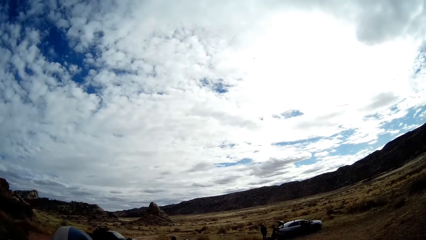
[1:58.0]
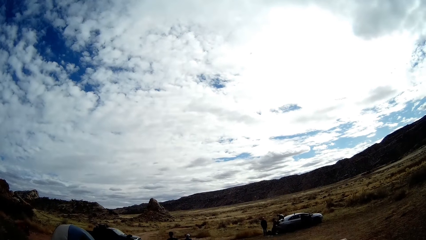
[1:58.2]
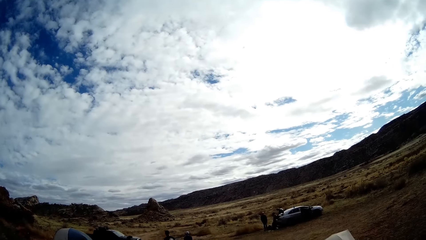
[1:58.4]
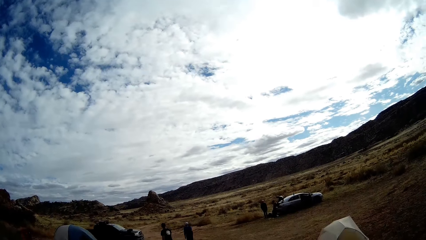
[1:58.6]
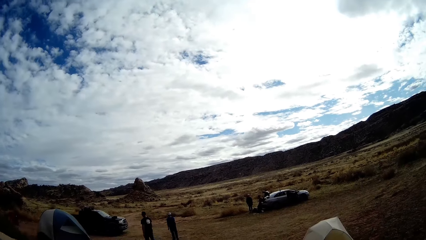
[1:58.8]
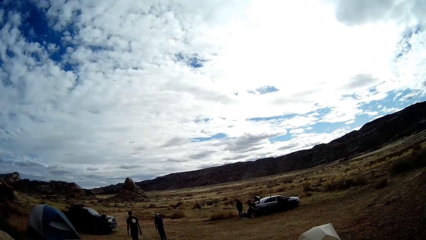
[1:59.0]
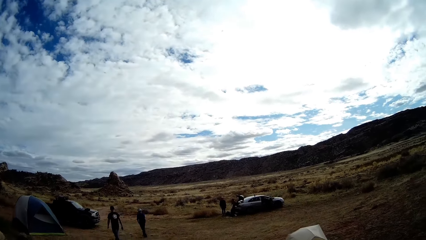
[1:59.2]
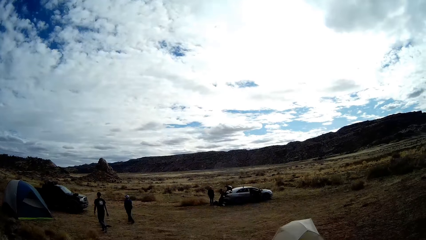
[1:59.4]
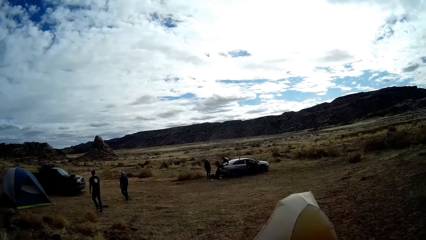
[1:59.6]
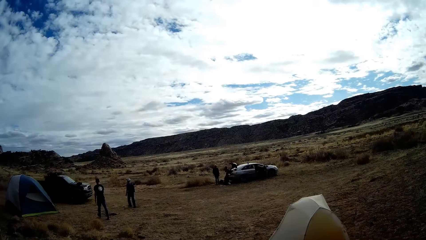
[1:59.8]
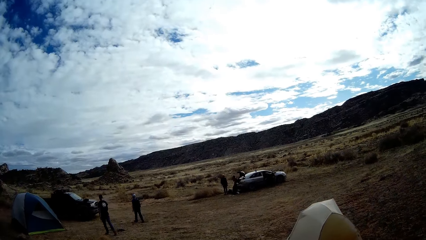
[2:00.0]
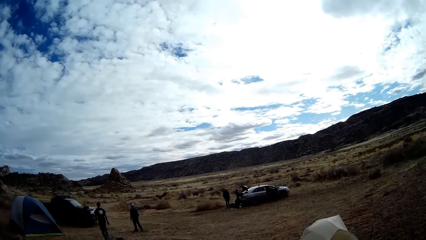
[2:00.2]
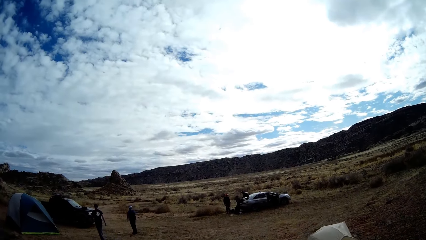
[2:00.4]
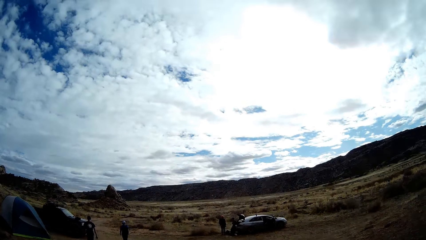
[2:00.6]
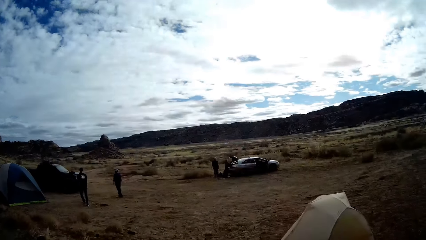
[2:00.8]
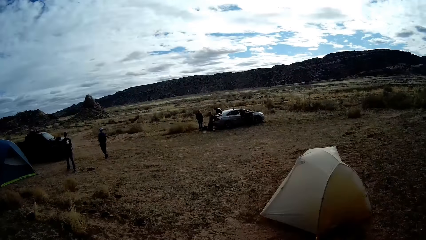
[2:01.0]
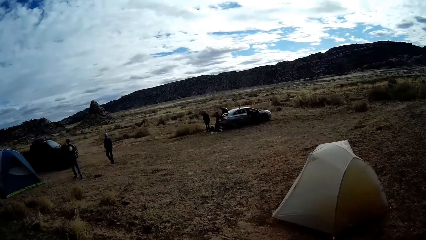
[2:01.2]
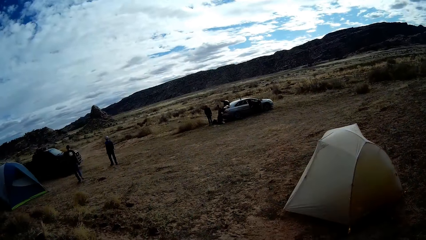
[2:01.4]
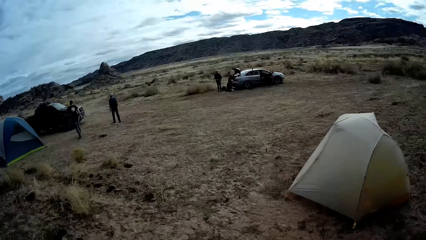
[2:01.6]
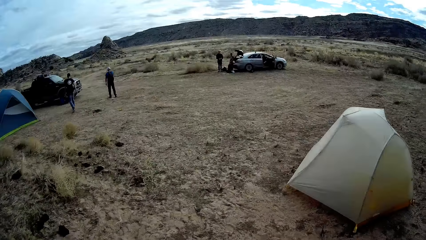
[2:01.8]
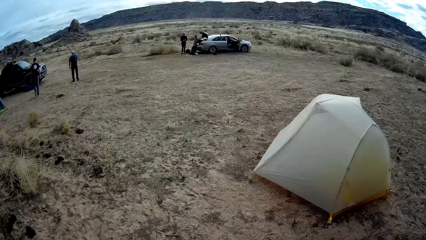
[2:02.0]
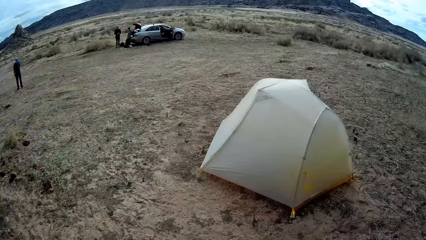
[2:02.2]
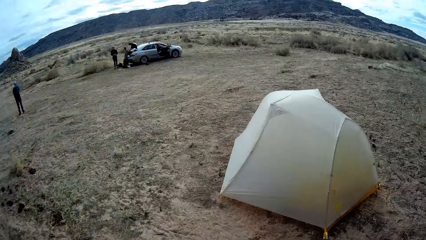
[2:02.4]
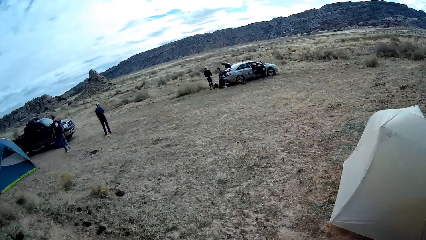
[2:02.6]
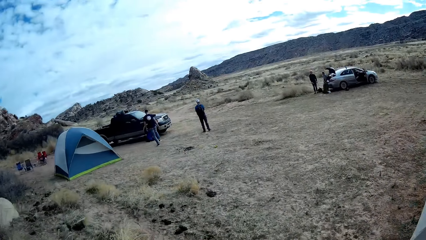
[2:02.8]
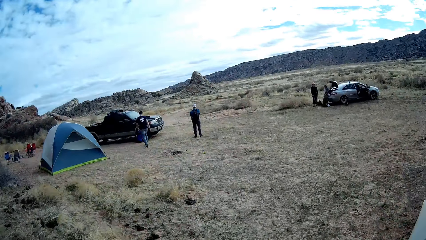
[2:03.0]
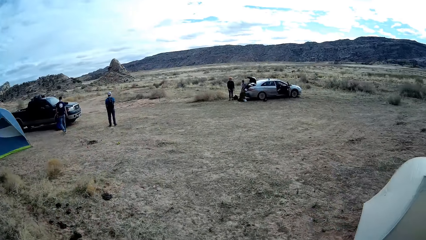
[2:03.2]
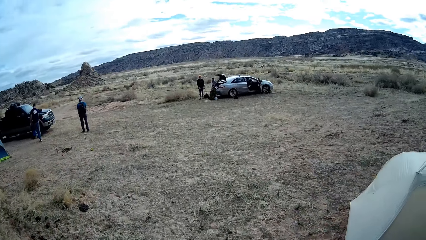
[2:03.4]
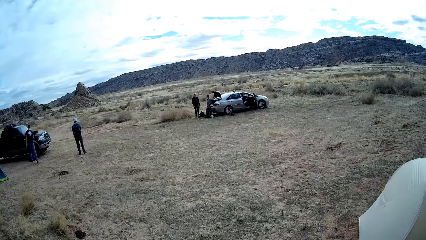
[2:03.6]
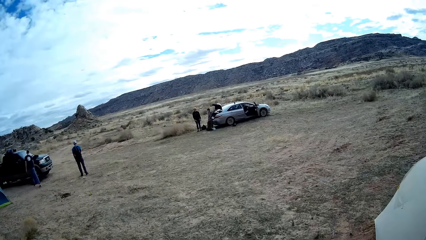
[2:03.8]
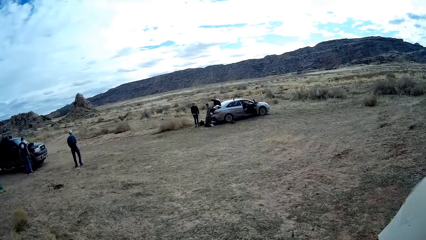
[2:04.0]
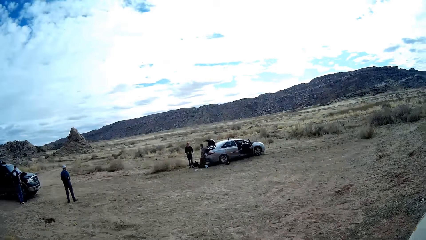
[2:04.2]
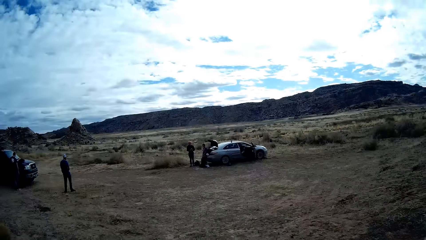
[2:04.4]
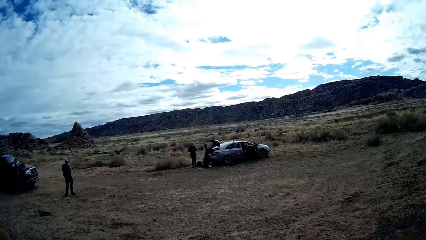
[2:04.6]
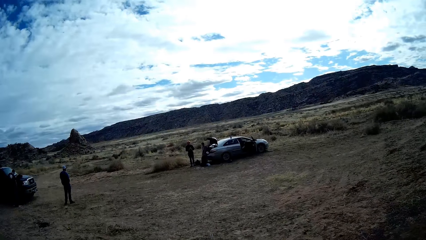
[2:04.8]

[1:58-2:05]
The camera wearer walks towards another car.

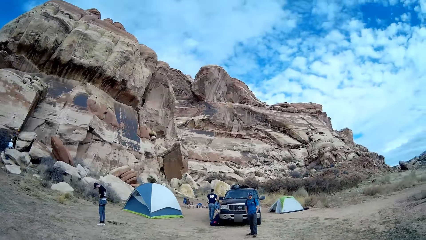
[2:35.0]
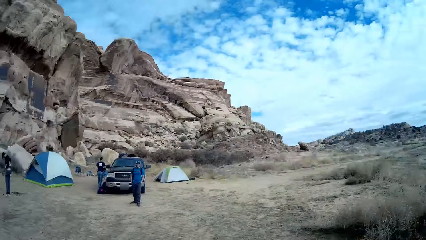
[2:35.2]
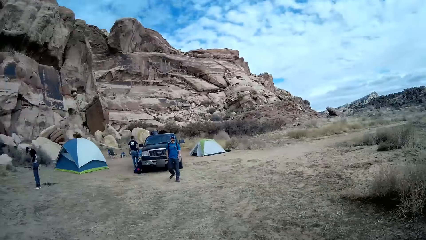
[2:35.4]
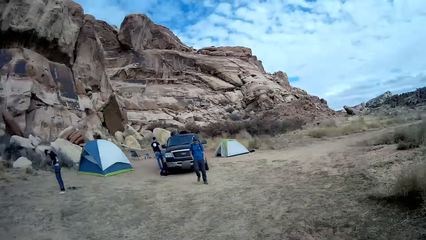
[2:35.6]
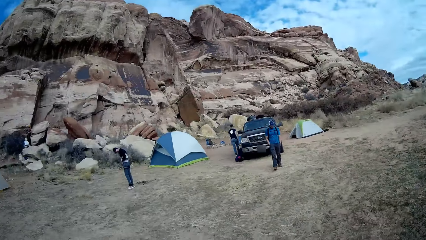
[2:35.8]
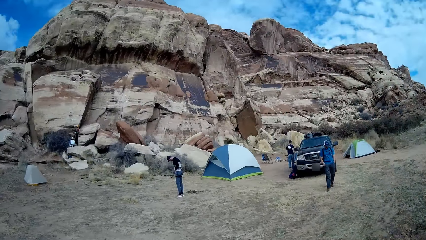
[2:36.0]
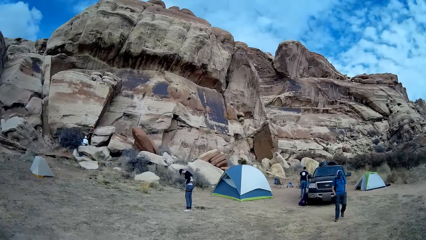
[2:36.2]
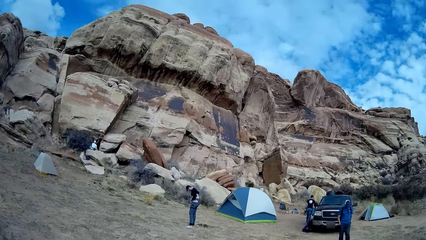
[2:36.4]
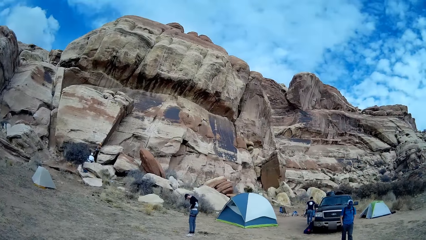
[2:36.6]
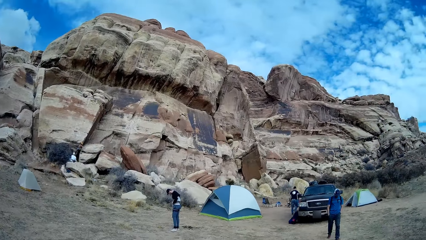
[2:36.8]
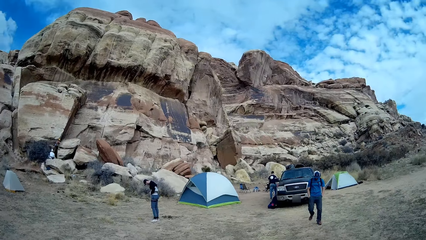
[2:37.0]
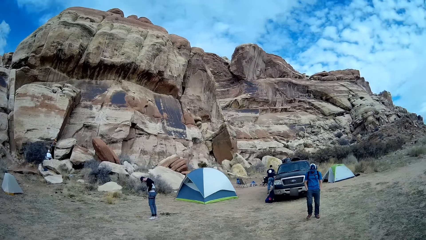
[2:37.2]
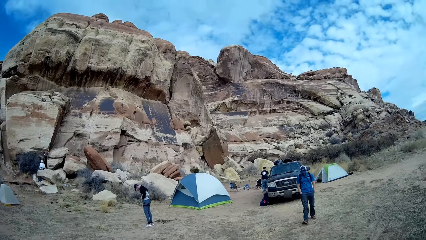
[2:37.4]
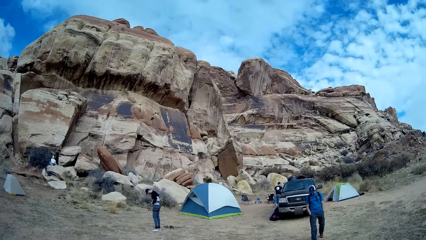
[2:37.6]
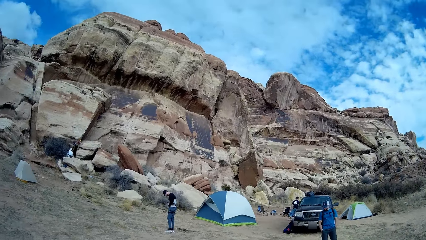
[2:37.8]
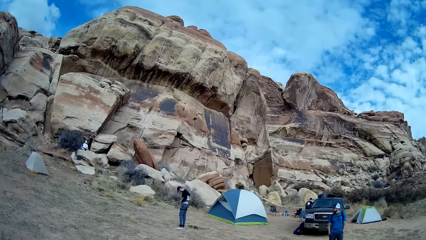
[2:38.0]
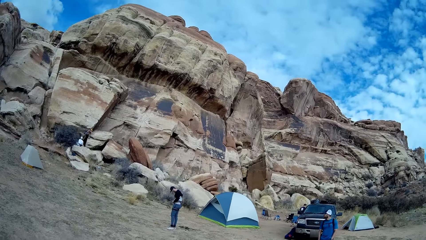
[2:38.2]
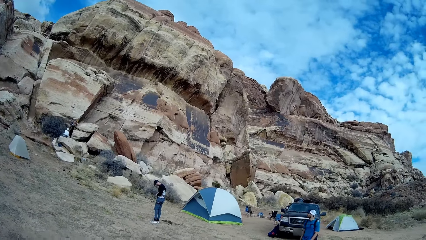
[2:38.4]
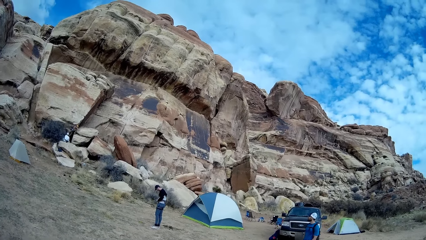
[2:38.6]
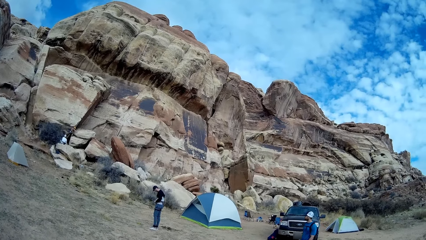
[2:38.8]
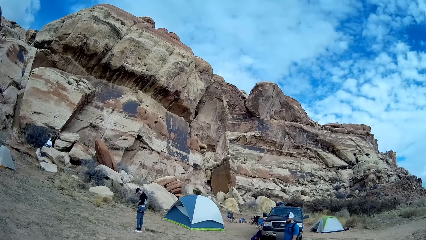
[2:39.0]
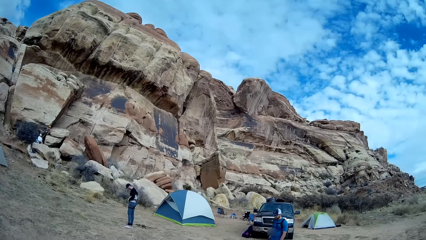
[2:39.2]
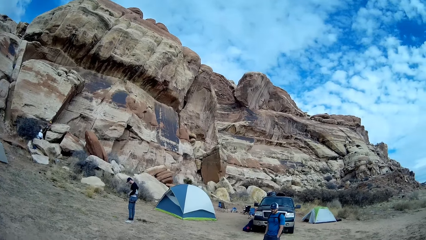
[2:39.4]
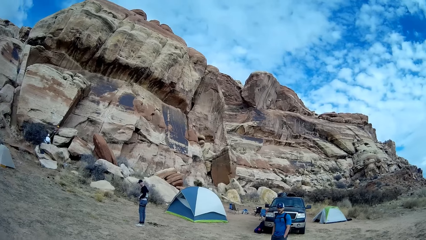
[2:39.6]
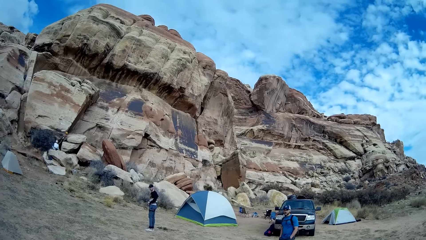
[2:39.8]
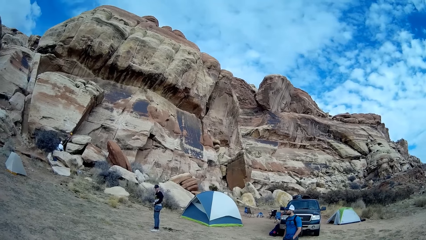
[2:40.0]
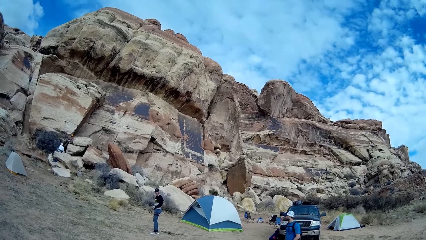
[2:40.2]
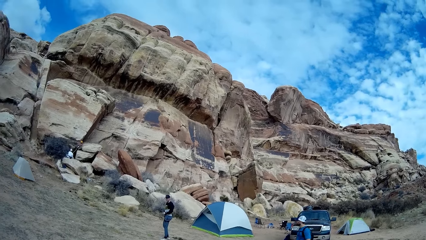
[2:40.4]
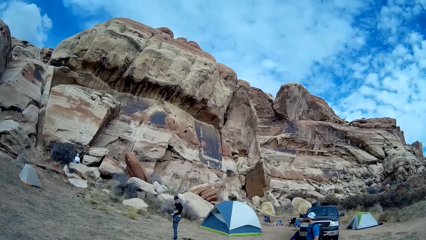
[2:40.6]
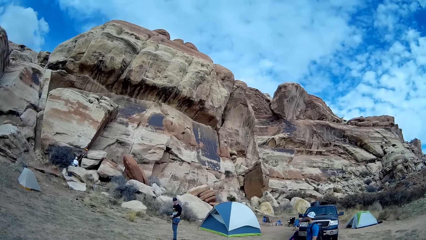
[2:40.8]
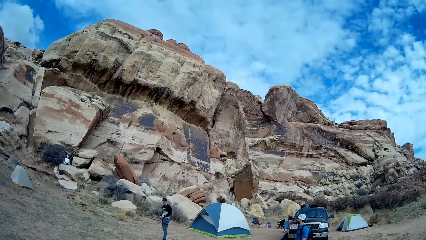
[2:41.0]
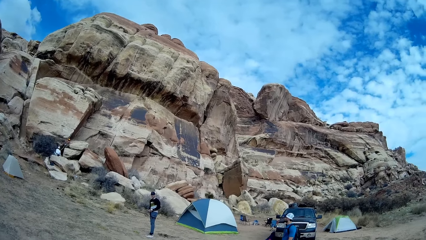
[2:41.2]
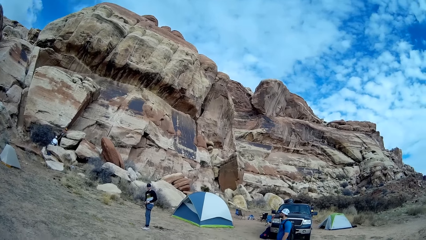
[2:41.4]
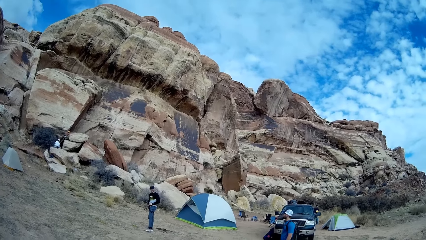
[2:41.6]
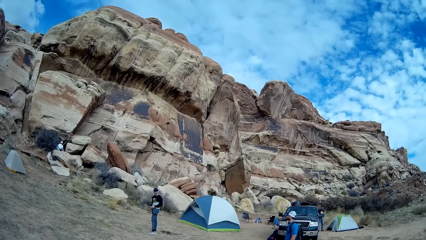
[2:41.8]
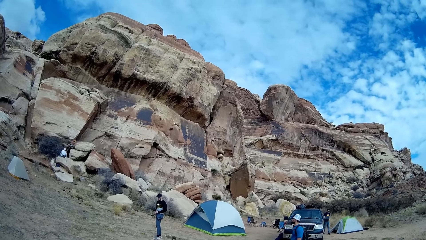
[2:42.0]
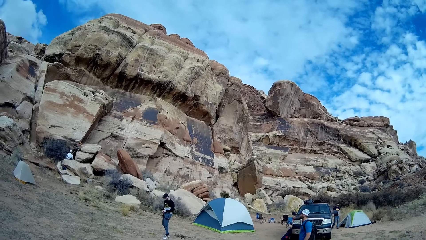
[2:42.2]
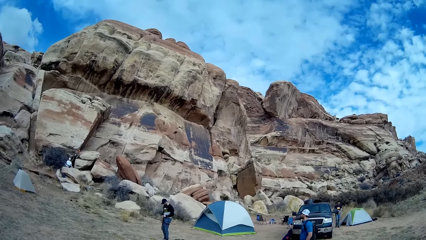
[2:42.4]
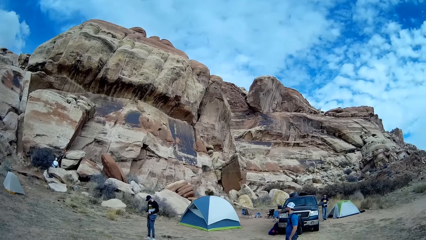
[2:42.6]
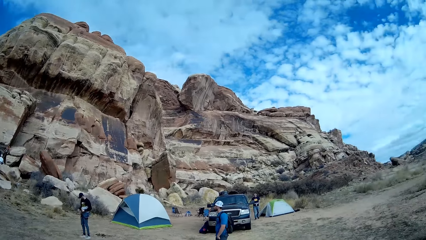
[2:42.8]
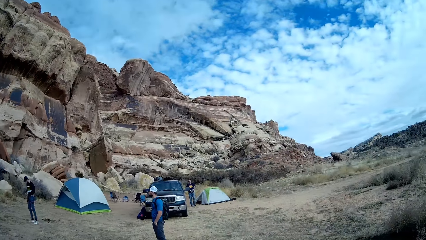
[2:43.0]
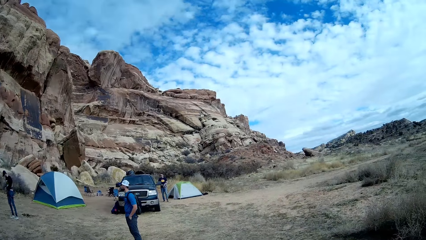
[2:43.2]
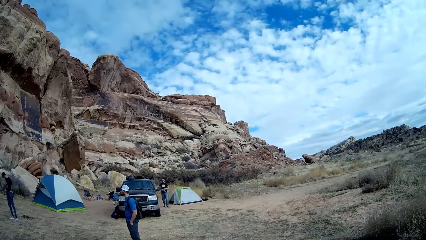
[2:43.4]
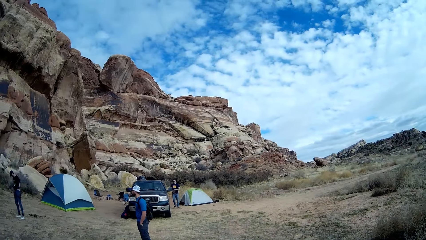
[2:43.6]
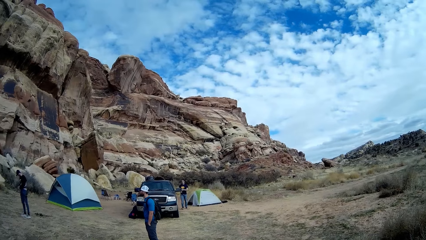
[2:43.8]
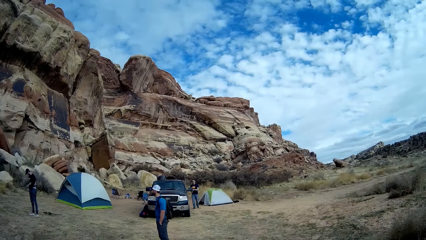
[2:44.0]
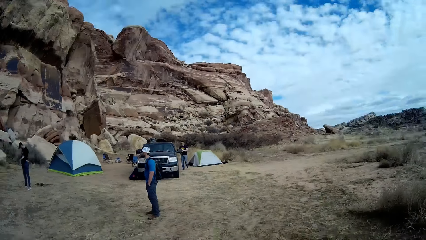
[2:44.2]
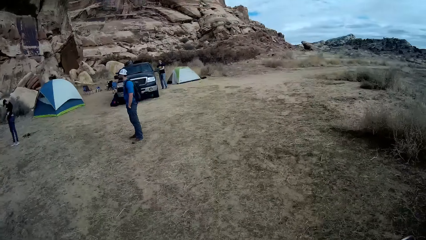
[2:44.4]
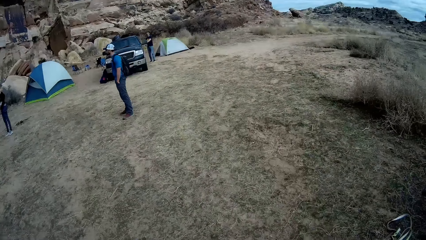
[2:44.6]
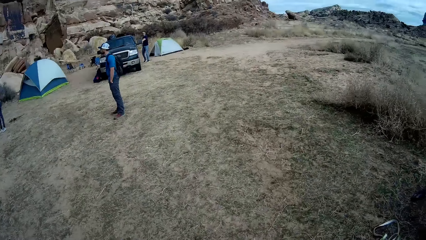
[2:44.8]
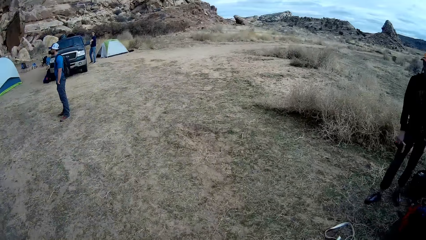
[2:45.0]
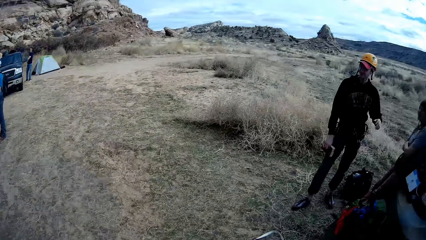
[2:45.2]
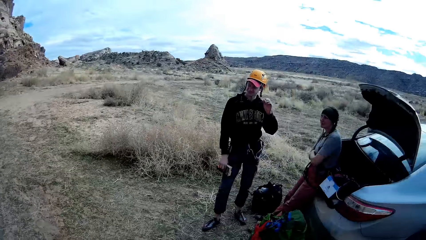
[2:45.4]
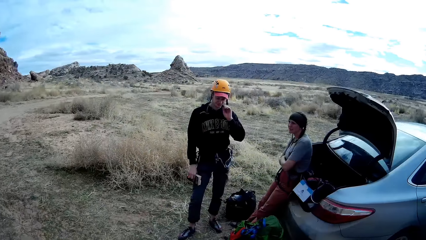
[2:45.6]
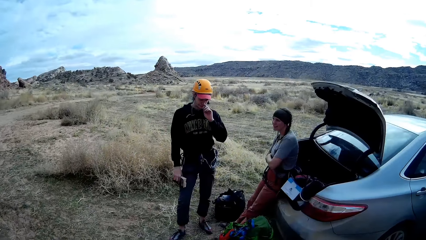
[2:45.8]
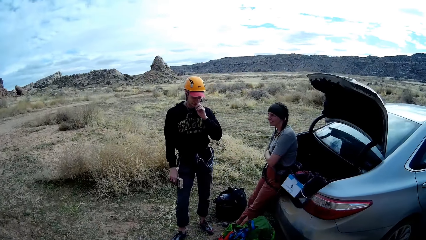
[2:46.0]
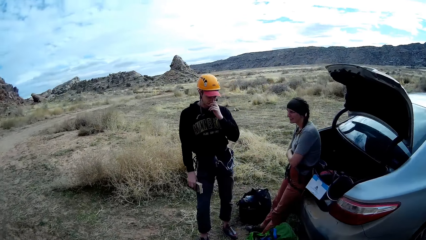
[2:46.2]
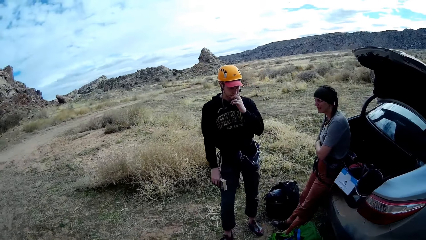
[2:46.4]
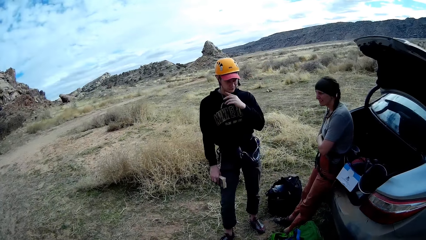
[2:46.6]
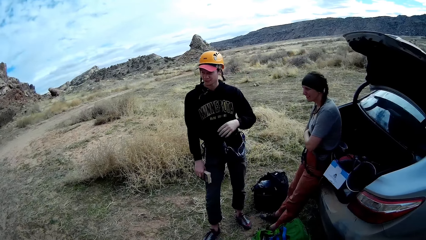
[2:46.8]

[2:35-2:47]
A man walks around the camp site. The camera wearer turns to a different direction.
